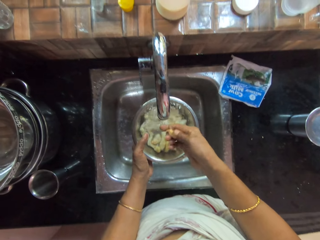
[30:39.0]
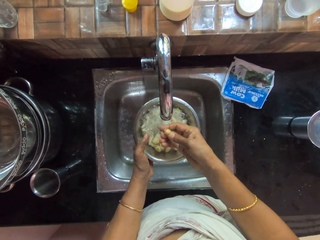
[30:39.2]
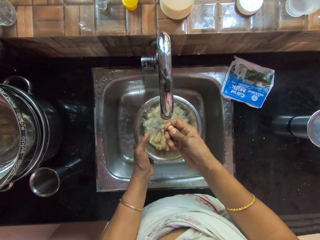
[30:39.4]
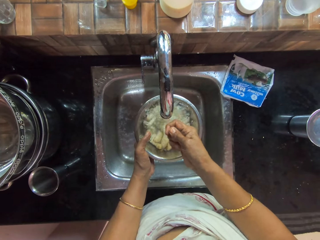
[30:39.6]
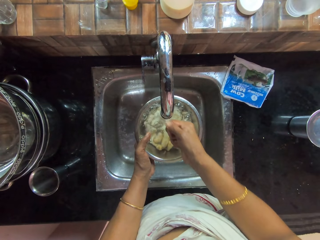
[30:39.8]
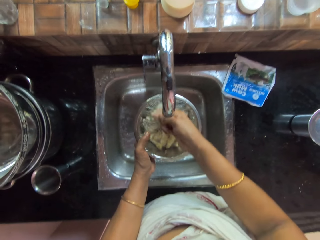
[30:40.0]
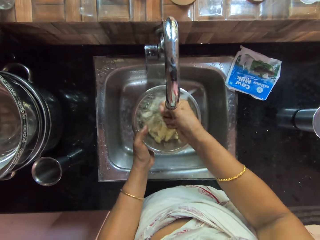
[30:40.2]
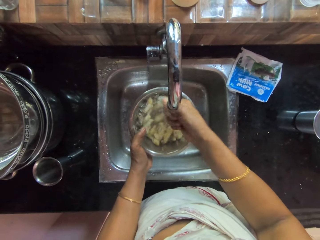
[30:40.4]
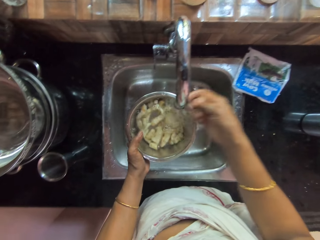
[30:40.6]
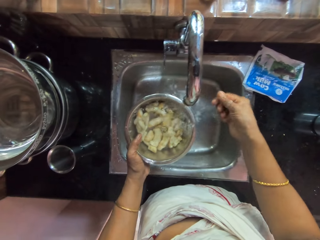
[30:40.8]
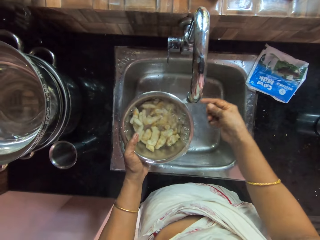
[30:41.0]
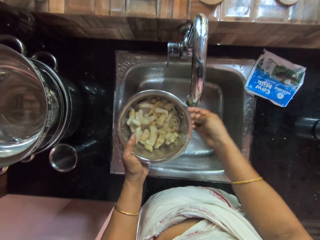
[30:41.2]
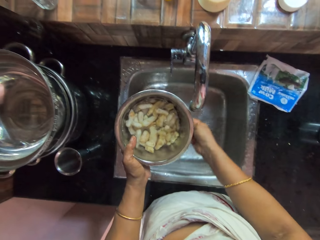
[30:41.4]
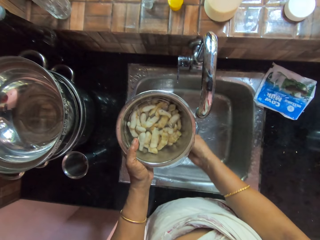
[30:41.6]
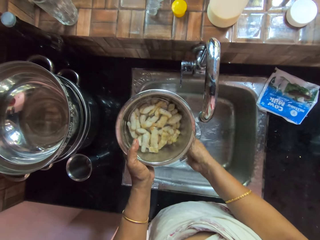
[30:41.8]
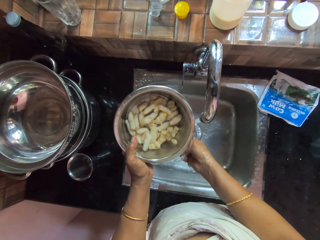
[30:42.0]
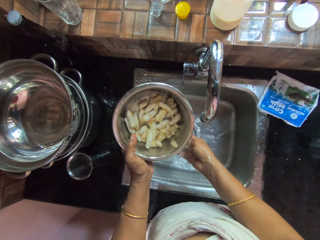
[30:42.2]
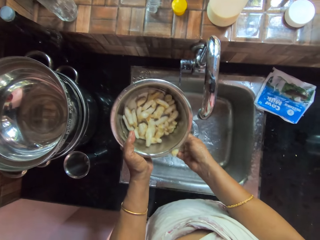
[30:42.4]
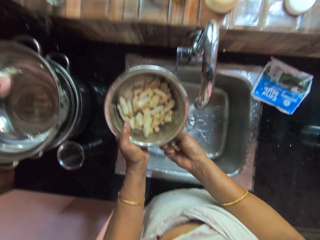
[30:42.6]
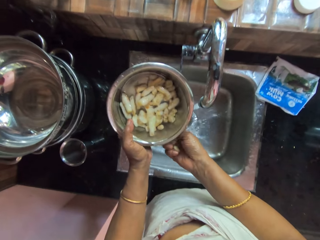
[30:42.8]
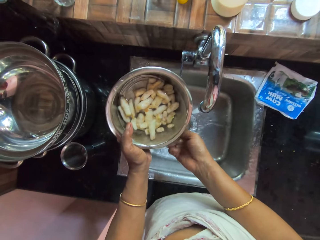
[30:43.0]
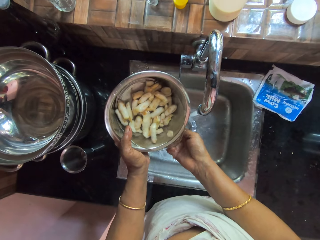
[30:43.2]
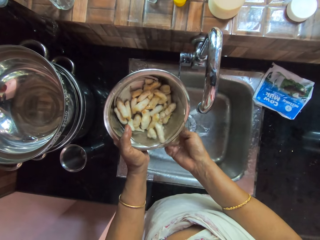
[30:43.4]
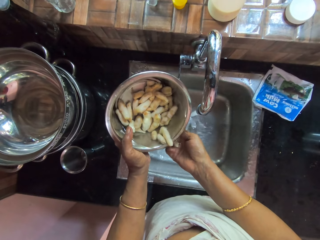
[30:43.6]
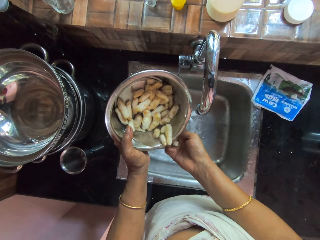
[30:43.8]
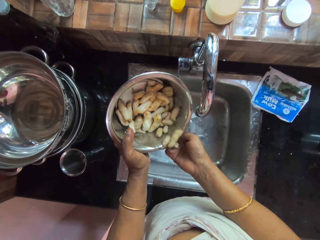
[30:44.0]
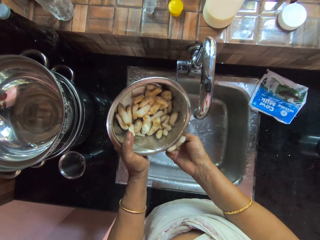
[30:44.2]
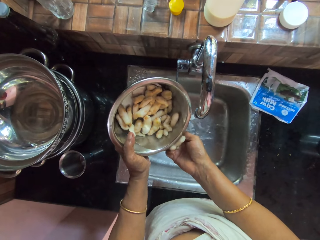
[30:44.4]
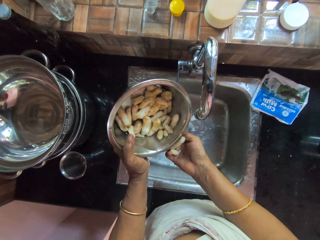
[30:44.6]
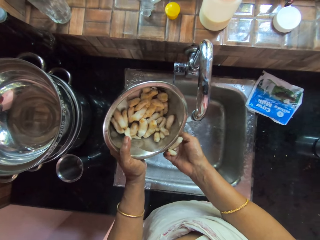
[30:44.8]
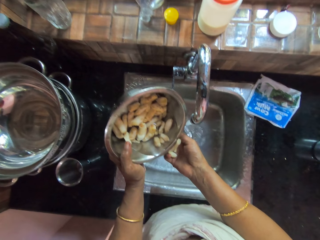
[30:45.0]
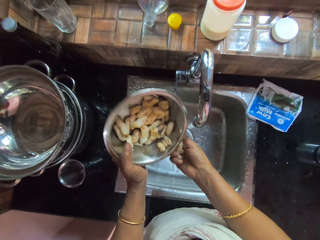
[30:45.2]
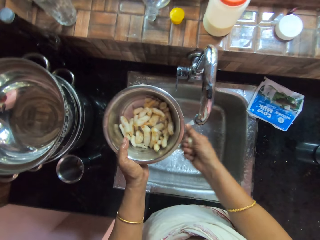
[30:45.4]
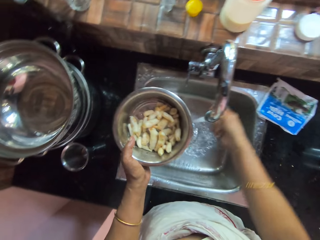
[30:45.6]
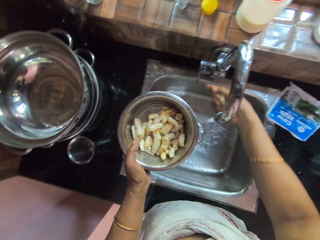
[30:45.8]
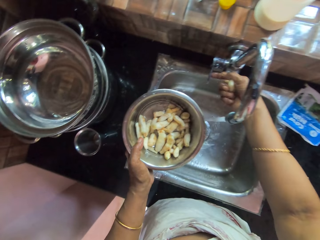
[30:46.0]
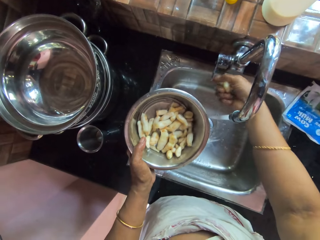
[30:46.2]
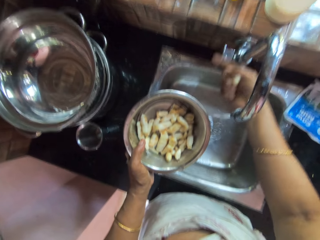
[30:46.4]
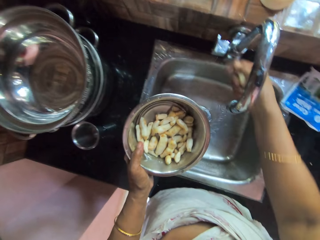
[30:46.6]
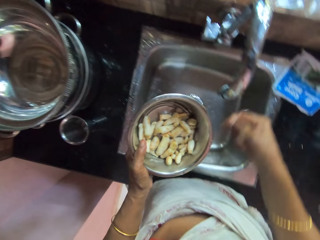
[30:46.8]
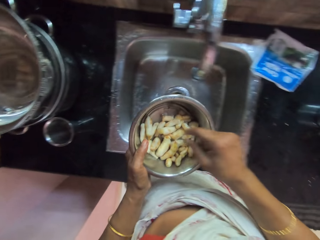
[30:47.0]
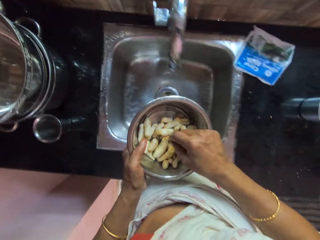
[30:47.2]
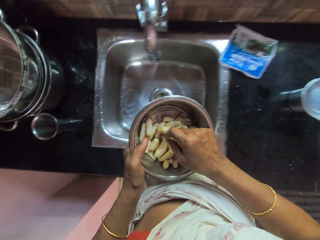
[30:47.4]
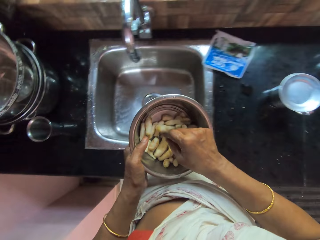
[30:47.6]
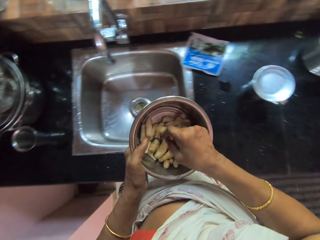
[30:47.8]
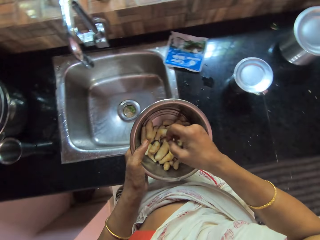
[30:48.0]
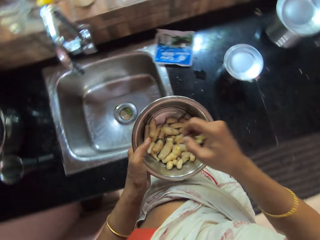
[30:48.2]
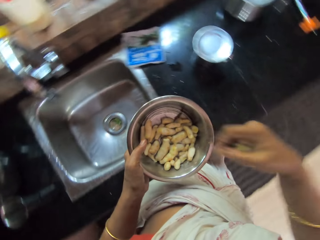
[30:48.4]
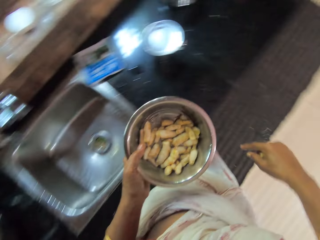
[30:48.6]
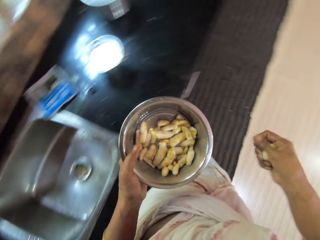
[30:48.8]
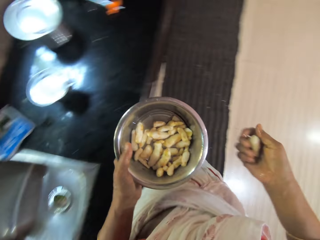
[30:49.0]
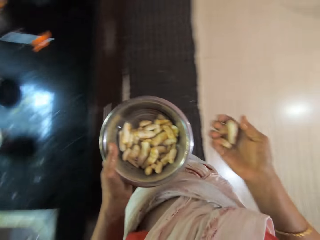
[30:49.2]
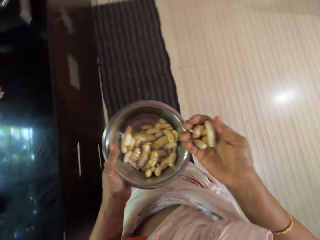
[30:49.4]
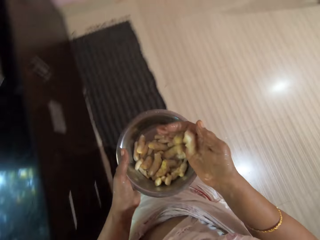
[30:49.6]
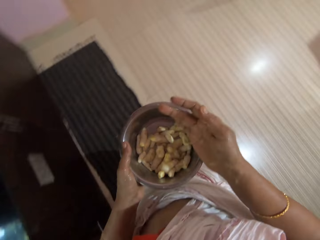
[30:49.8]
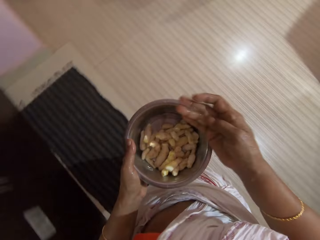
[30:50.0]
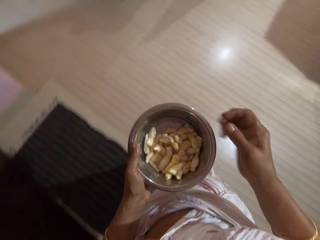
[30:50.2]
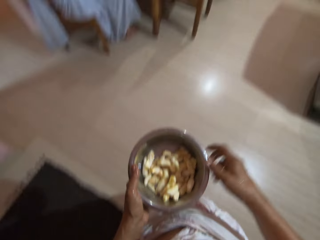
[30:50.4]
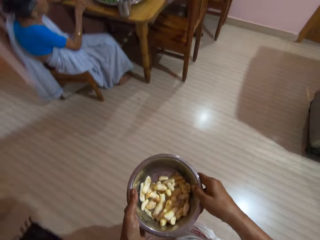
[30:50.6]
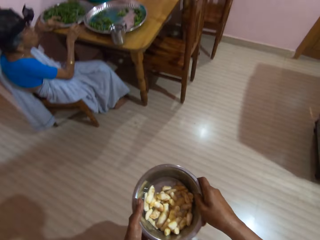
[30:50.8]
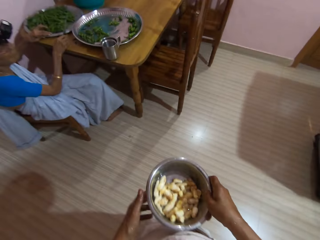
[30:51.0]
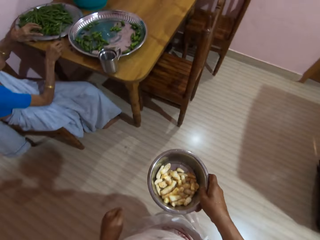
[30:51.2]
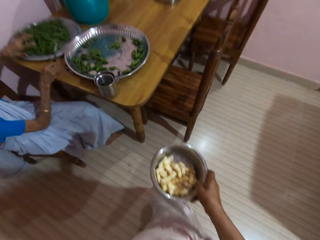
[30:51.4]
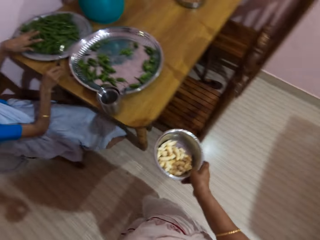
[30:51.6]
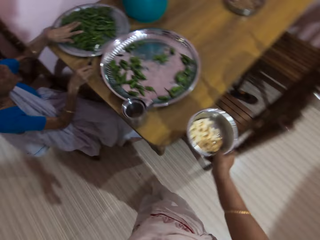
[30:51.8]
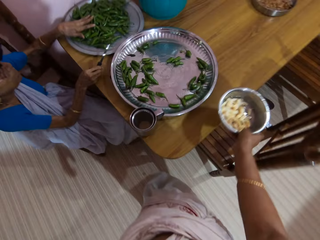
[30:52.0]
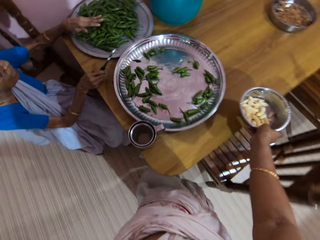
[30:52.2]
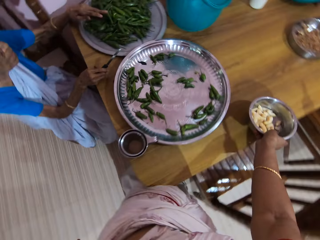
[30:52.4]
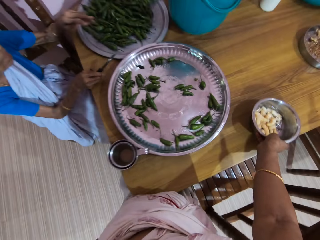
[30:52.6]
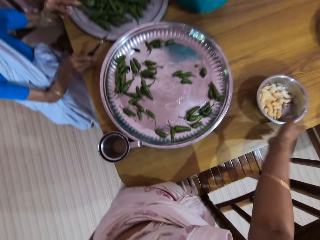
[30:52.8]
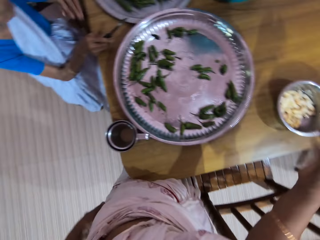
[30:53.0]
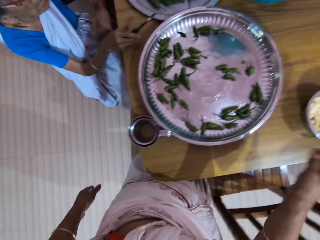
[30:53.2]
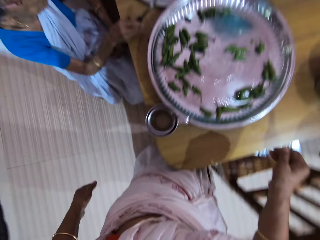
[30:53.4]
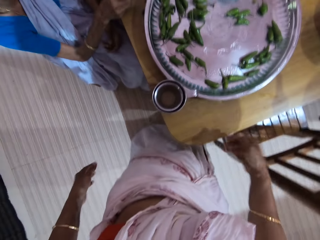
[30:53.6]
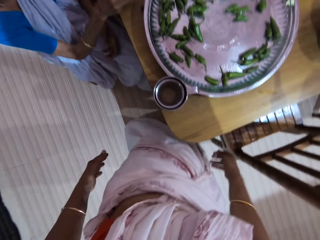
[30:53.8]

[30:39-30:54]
The camera wearer washes the ginger in her right hand with the water from the tap. She pours the water in the bowl of water in her left hand into the kitchen sink. She sieves the ginger from the water with her right hand. She closes the tap with her right hand. She picks dirt from the bowl in her left hand with her right hand. She drops the dirt in her right hand on the floor. She walks inside the kitchen. She drops the ginger in her right hand in the bowl in her left hand. She passes the bowl in her left hand to her right hand. The woman touches the green peppers in the tray on the table with her left hand. The camera wearer converses with the woman. She places the bowl in her right hand on the table.

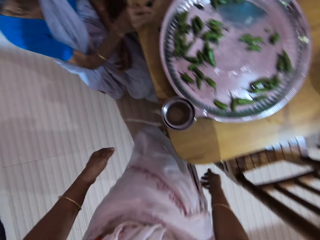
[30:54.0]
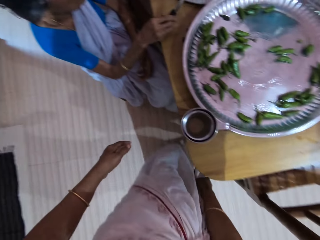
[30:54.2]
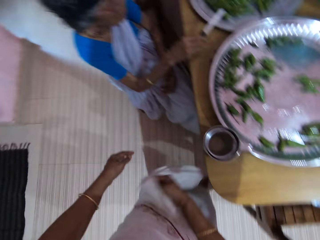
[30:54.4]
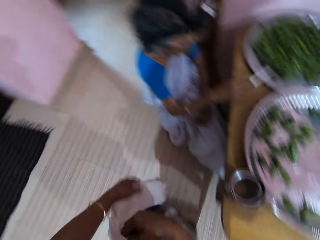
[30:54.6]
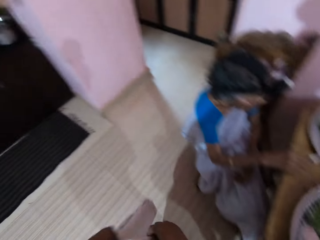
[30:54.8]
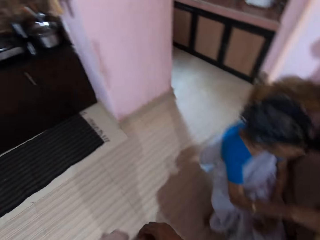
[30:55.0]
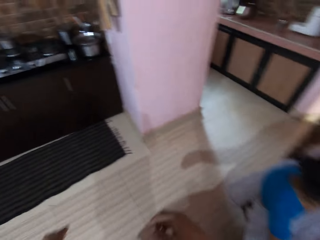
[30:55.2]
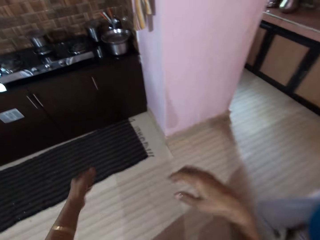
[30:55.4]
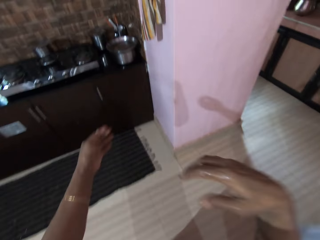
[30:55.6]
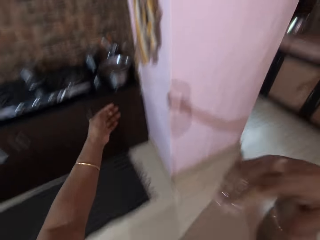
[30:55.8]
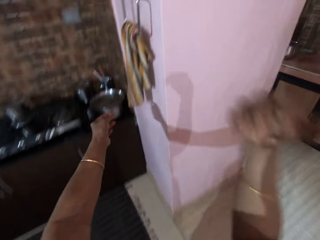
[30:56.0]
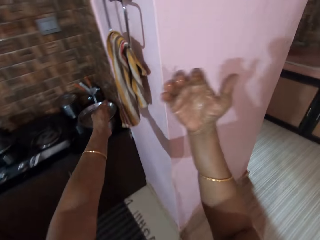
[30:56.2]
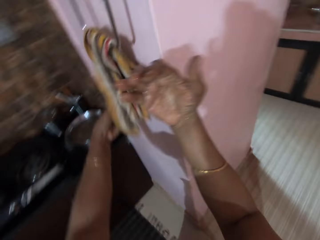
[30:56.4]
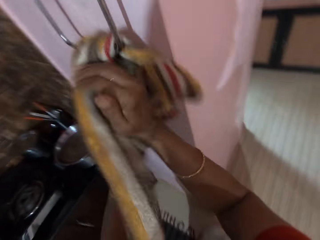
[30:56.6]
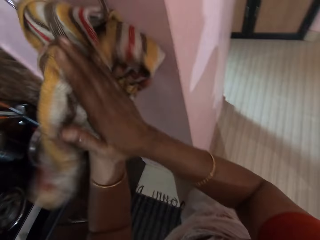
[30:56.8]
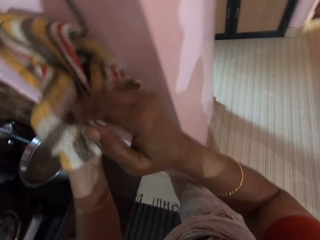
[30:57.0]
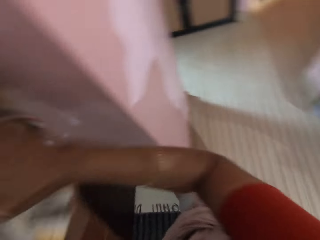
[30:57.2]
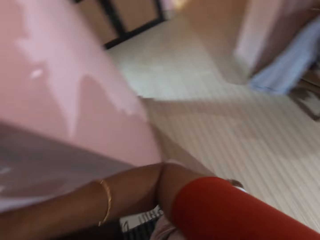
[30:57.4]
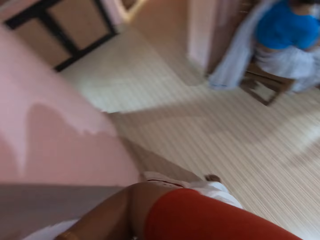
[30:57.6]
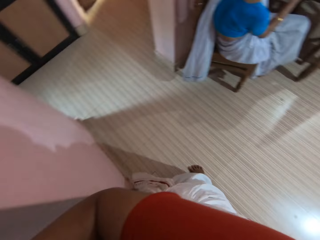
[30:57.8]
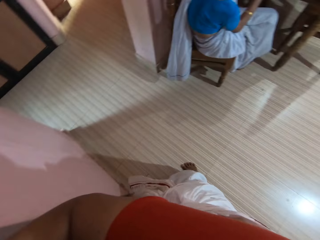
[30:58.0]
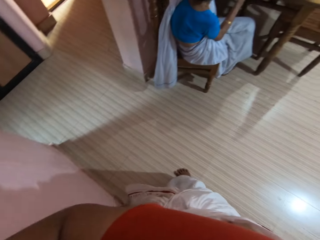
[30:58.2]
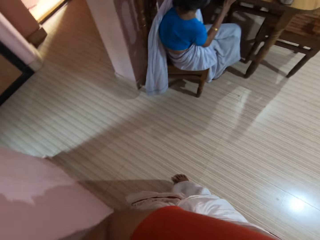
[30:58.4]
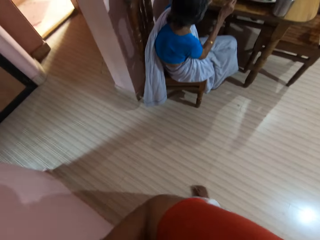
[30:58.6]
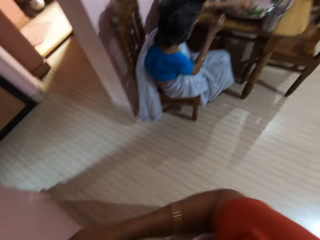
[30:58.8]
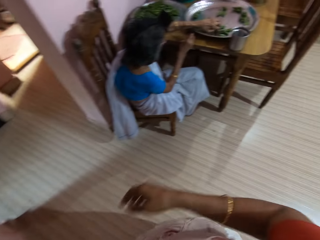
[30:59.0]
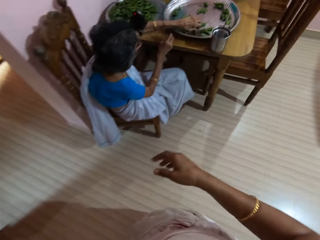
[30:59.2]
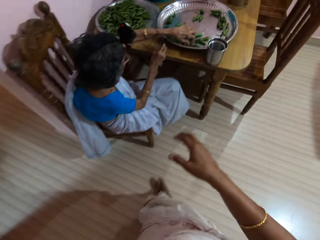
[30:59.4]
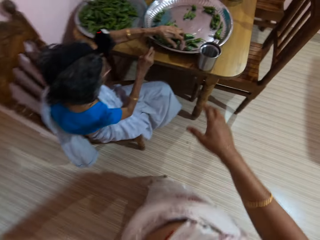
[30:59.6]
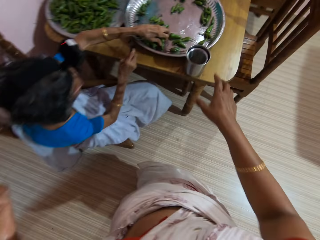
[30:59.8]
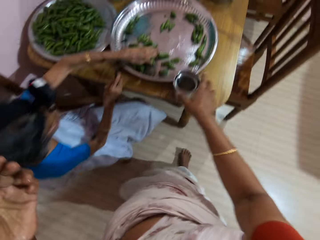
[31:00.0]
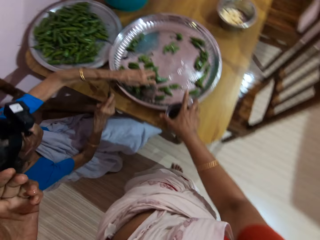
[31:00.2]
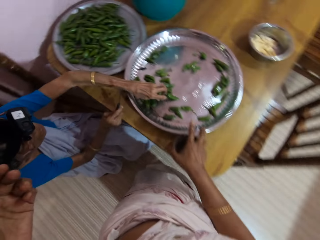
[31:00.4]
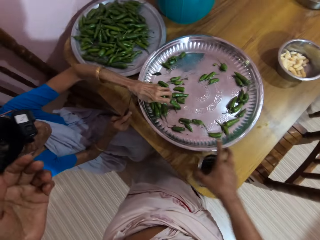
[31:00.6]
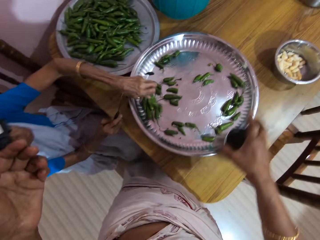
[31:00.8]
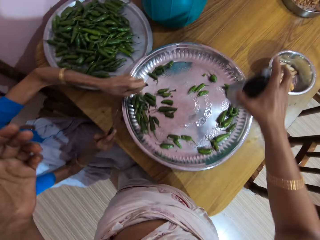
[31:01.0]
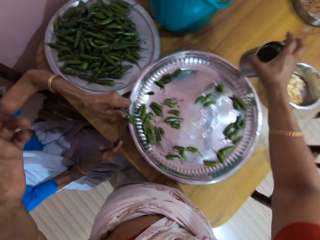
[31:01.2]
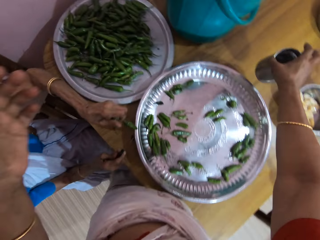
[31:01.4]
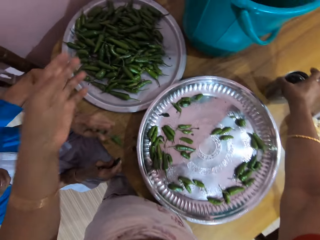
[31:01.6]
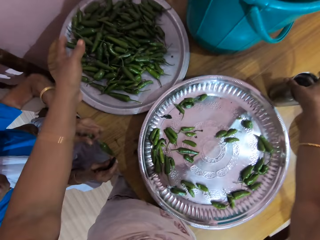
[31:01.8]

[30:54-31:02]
The camera wearer lifts her wrapper with her right hand. She holds a napkin on a hanger on the wall with her left hand. She cleans her hands with the napkin on the hanger on the wall. The woman moves the green peppers in the tray on the table with her left hand. The camera wearer picks a metal cup from the table with her right hand. She places the cup in her left hand on the table.
